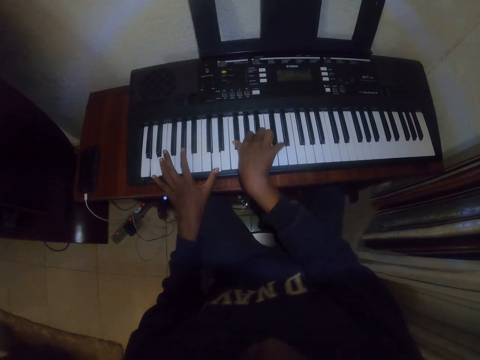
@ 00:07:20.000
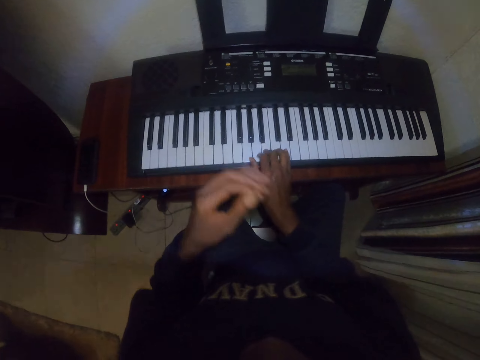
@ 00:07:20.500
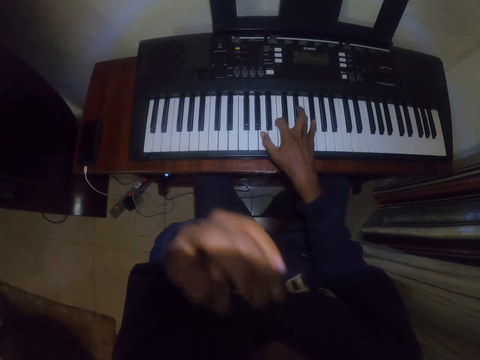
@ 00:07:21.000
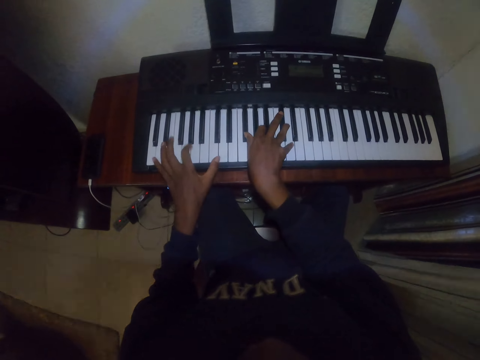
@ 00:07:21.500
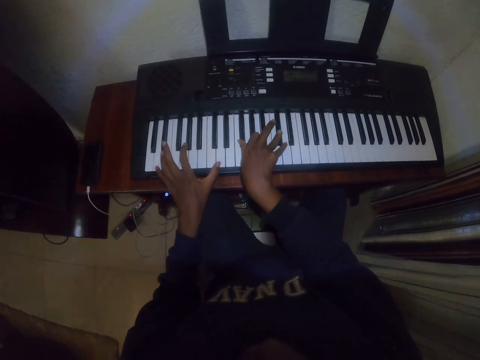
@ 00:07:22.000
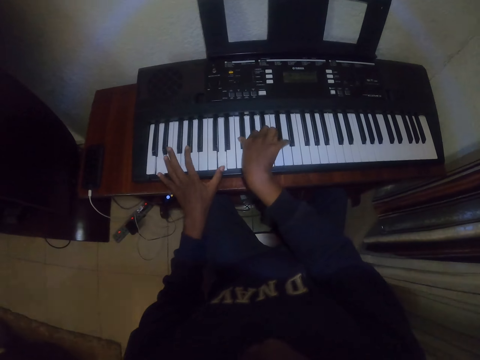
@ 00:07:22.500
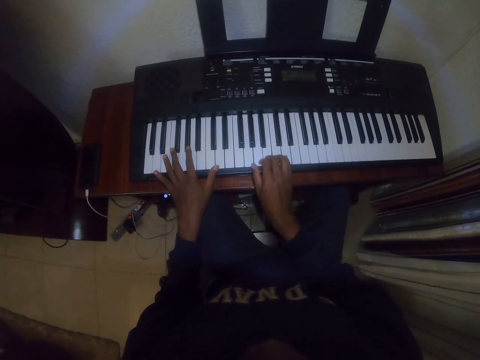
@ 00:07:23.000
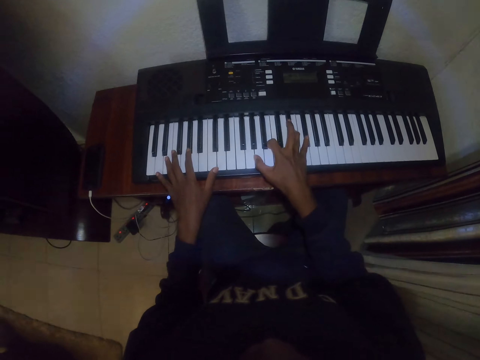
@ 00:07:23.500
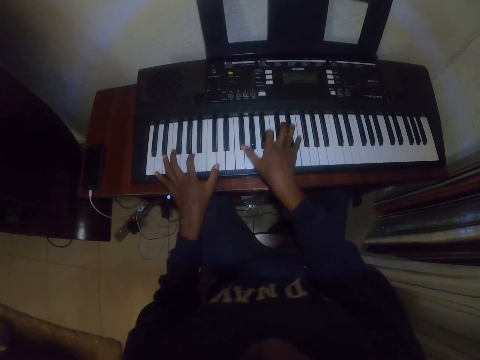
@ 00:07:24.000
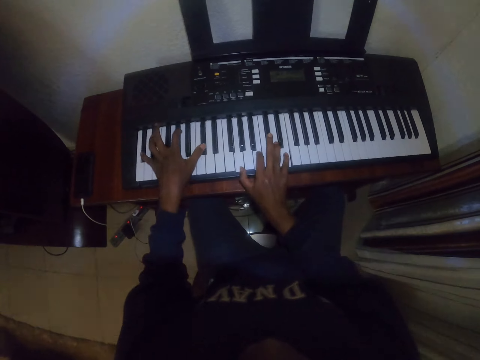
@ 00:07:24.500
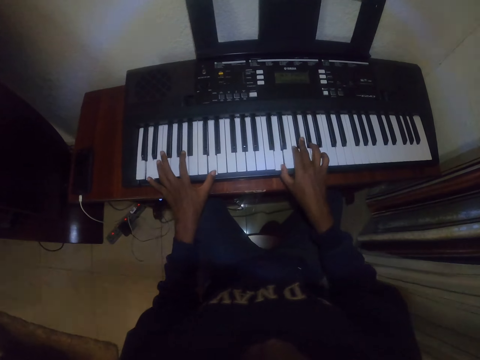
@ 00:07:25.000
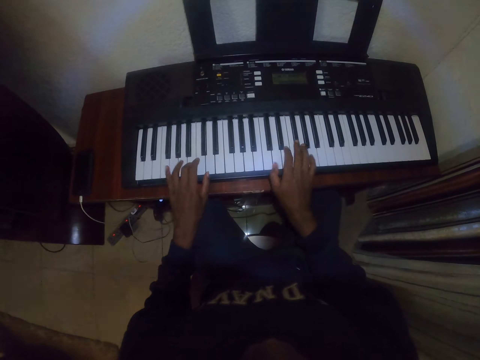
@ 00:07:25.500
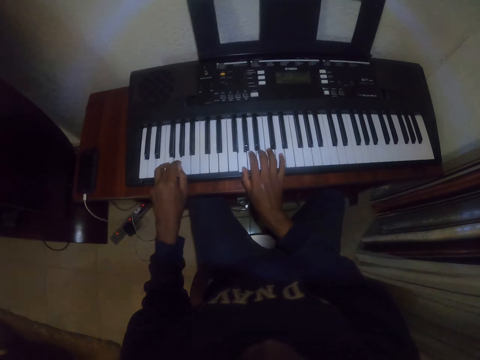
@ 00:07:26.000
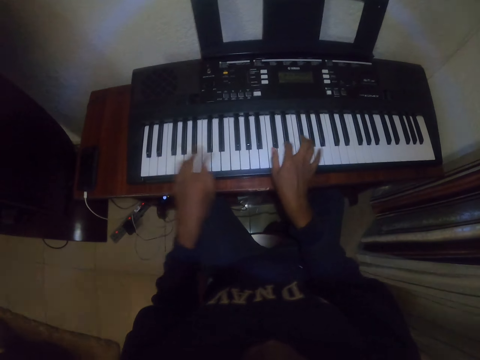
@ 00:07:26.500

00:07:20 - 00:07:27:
The camera wearer rubs the face. They play the piano with both hands.

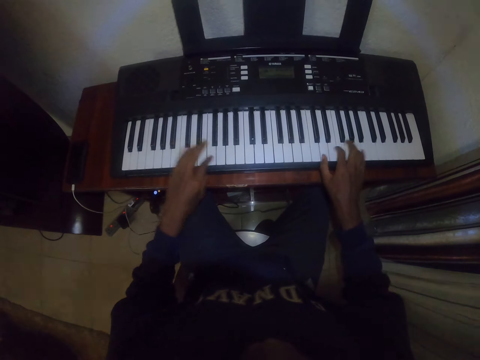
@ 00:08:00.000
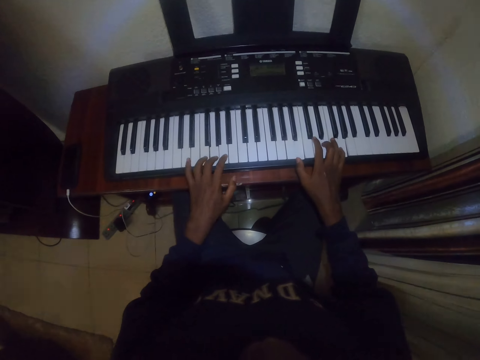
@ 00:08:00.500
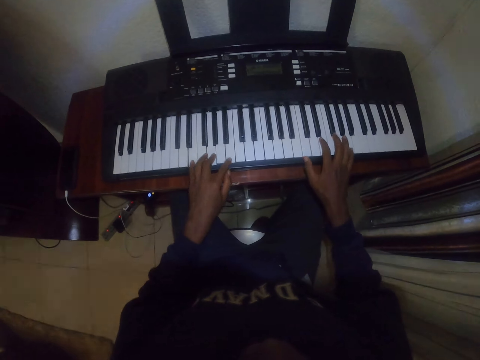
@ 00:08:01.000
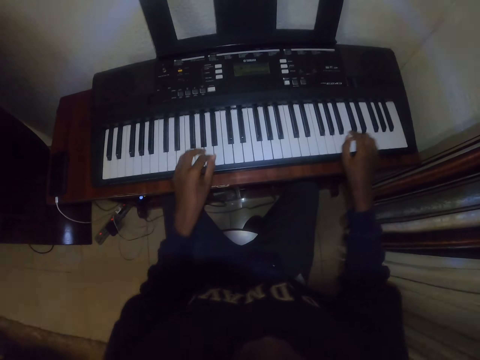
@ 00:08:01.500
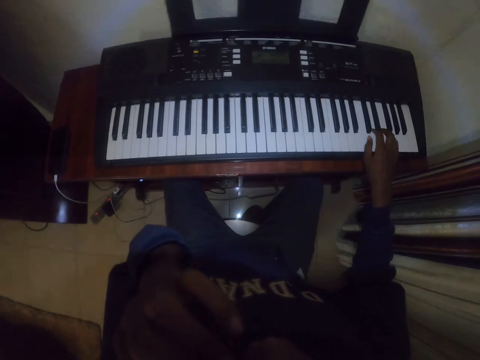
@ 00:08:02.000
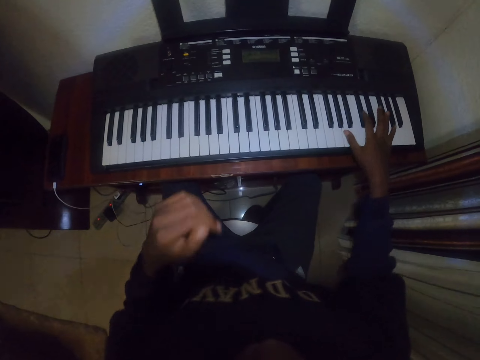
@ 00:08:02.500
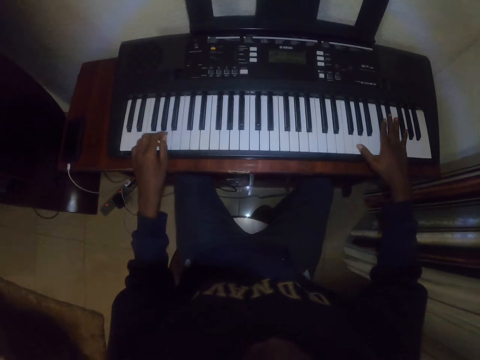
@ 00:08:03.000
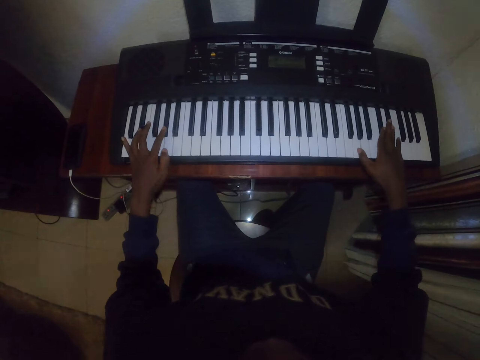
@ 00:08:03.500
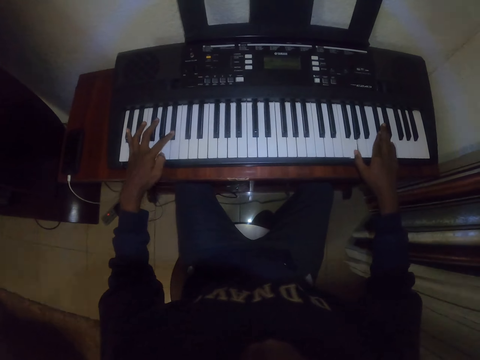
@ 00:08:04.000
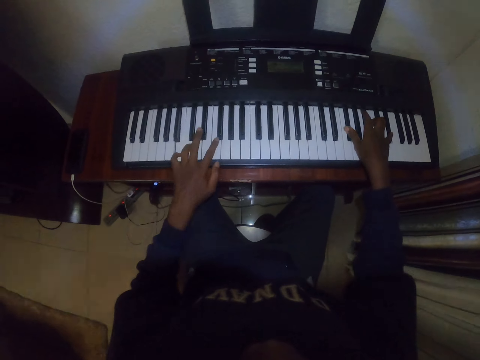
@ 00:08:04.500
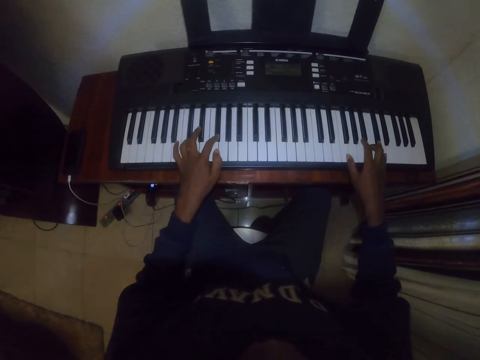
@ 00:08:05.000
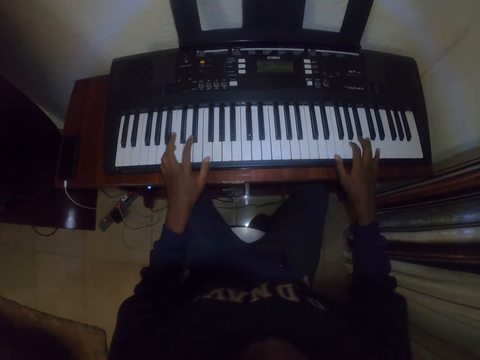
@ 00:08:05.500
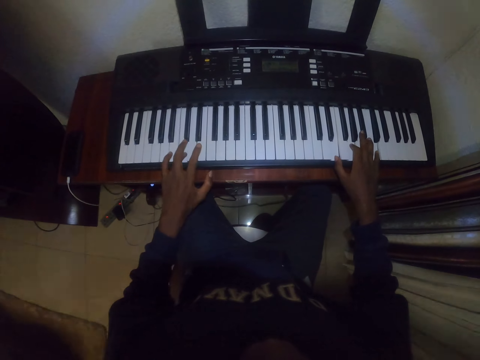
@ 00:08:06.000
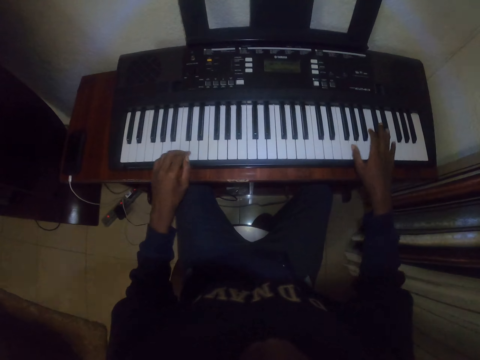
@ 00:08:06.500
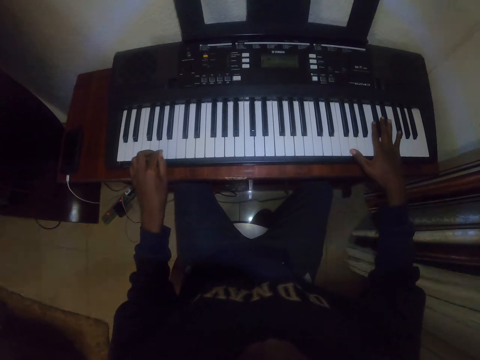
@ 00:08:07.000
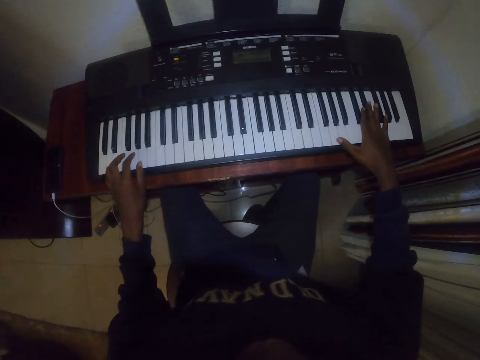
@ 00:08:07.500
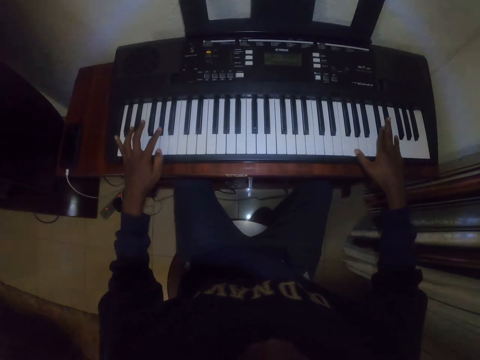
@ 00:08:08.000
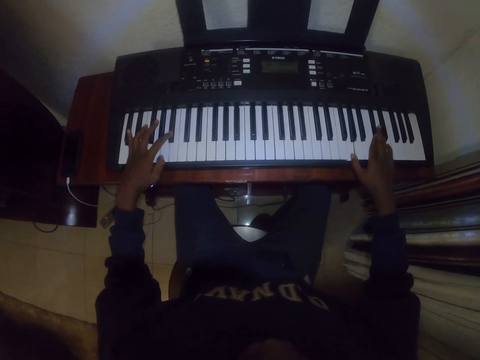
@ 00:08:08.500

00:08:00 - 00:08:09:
The camera wearer rubs the face. He plays the piano with the right hand. He plays the piano with both hands.

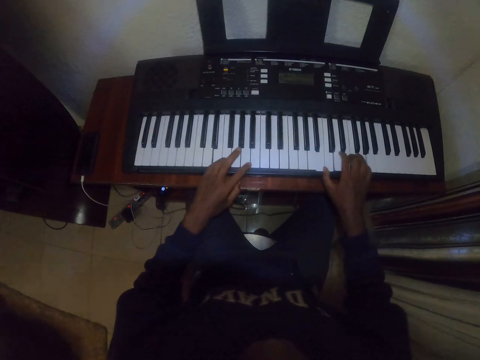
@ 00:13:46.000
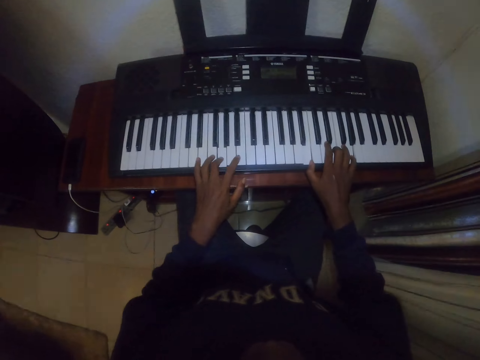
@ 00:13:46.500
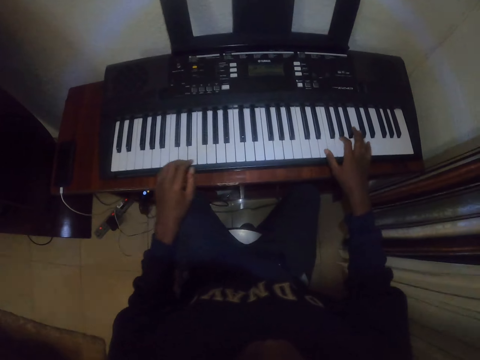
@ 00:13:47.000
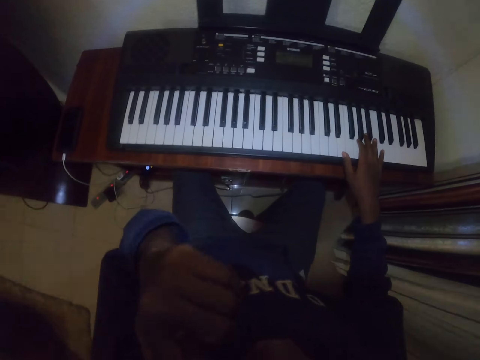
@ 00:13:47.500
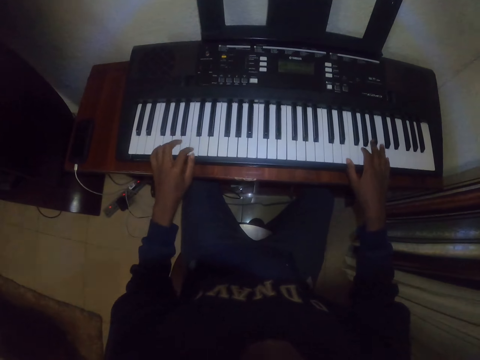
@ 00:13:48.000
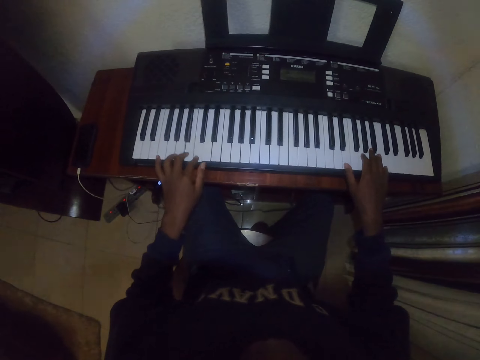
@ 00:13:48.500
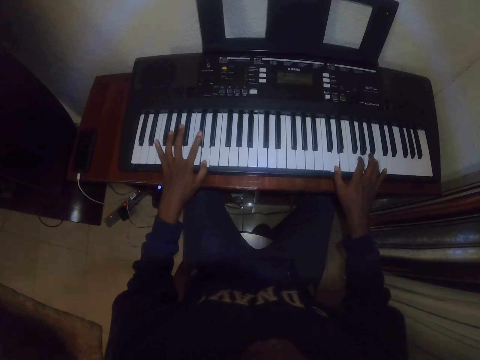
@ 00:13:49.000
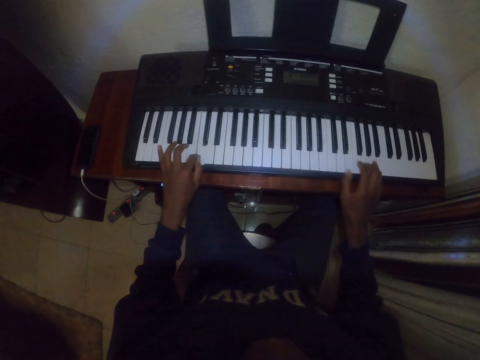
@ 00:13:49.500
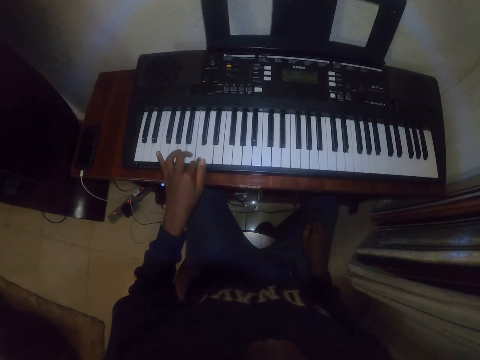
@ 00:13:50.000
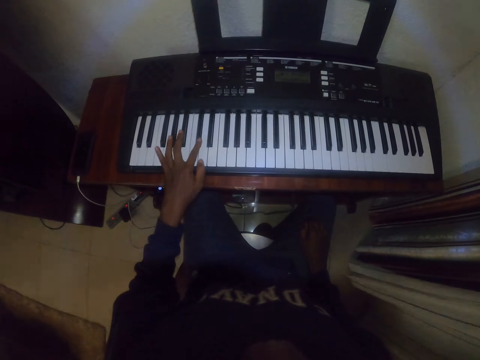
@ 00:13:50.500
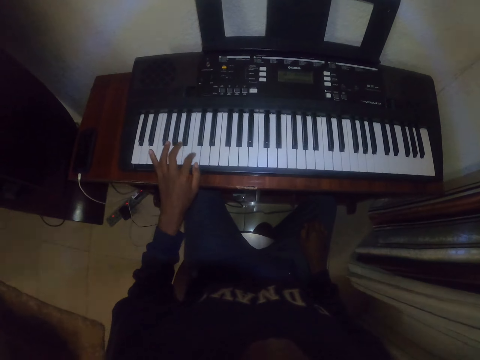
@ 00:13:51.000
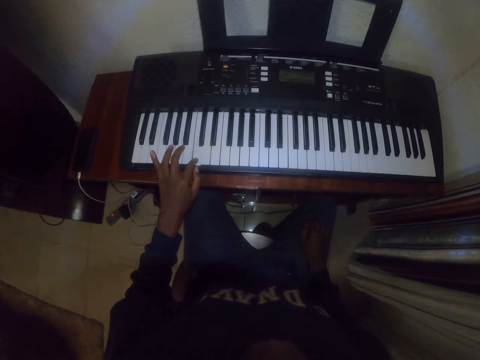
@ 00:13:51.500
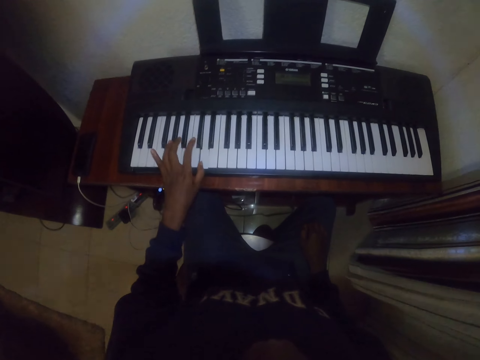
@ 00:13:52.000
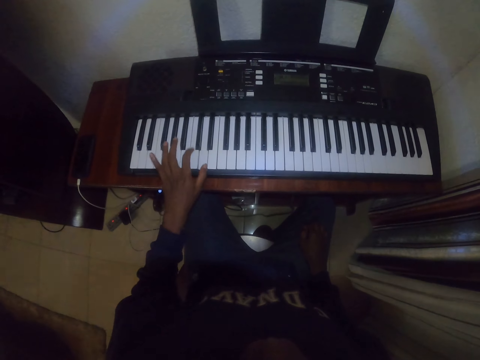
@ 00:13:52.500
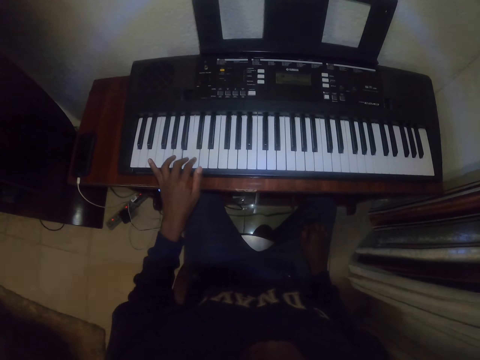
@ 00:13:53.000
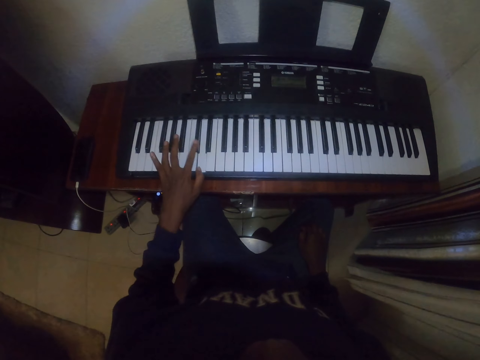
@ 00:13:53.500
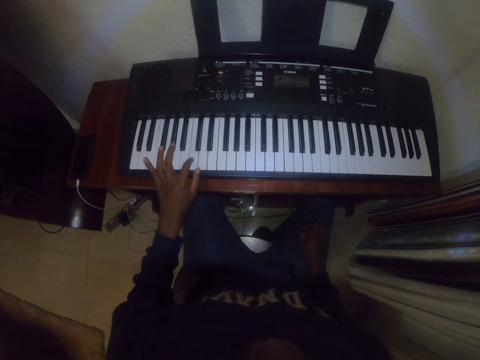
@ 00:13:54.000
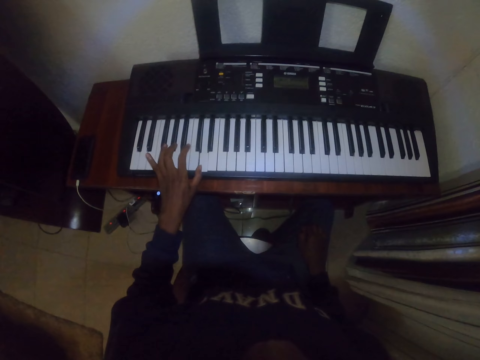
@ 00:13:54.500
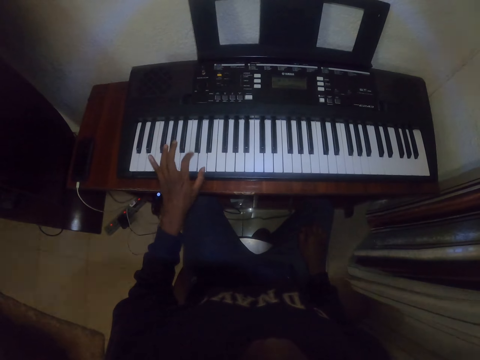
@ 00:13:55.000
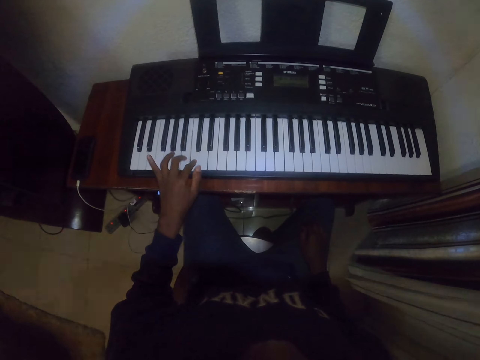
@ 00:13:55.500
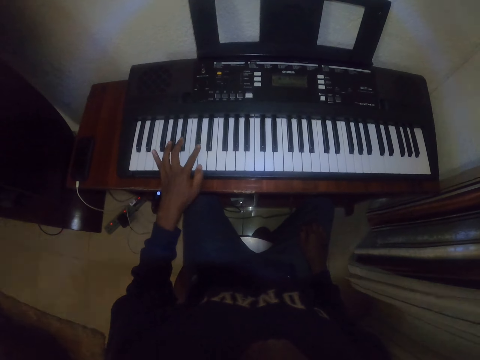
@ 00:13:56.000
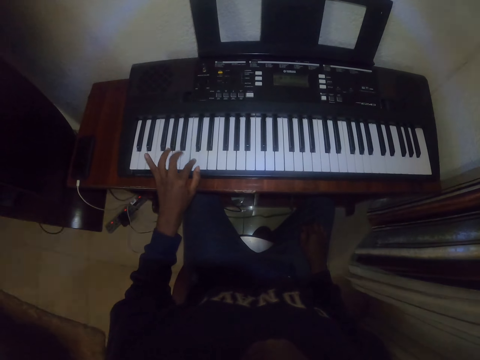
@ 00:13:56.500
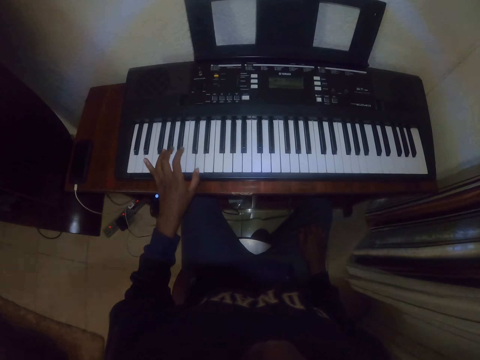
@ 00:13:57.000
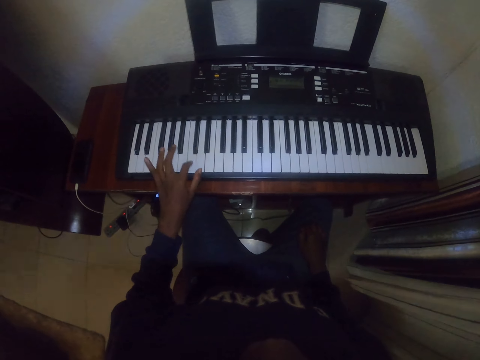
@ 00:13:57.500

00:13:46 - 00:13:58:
The camera wearer raises his hand and puts the hand down. He plays the piano with both hands. He puts his right hand on the right leg. He plays the piano with his left hand.
